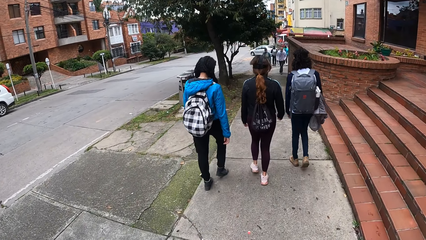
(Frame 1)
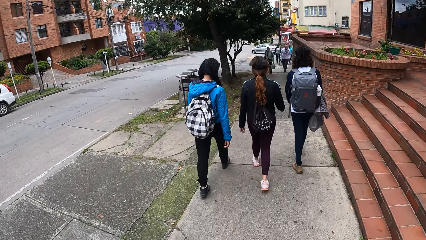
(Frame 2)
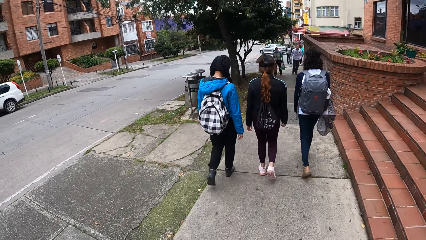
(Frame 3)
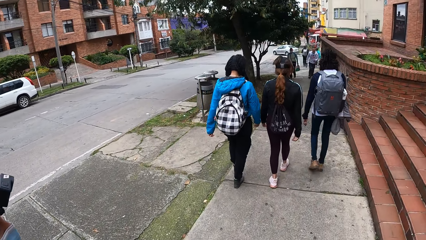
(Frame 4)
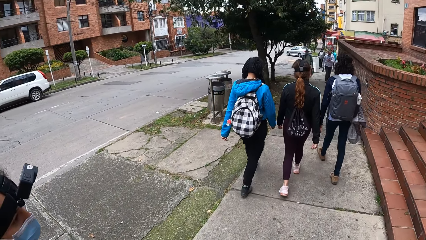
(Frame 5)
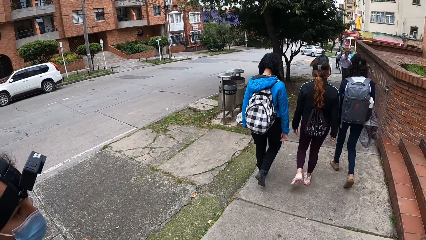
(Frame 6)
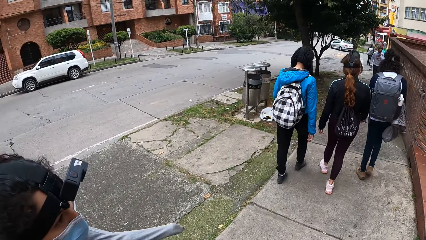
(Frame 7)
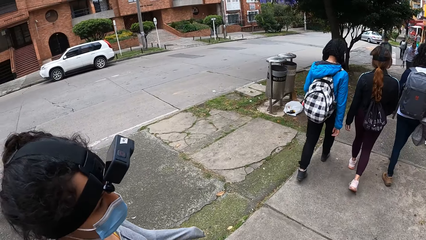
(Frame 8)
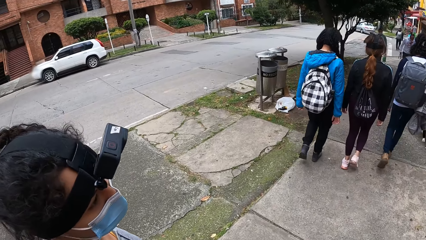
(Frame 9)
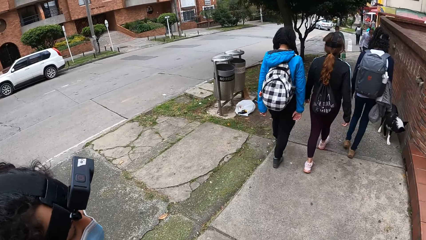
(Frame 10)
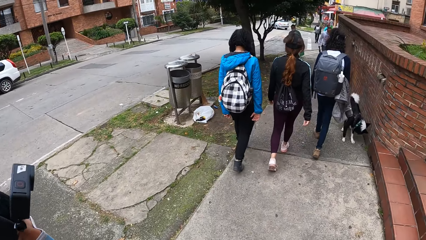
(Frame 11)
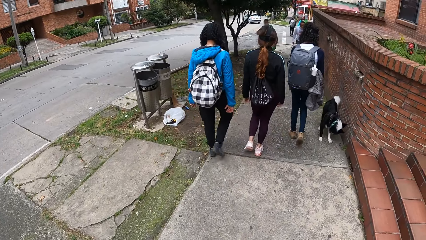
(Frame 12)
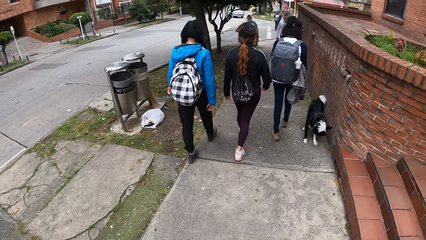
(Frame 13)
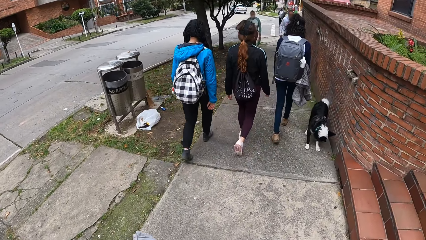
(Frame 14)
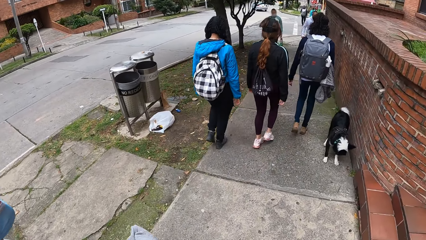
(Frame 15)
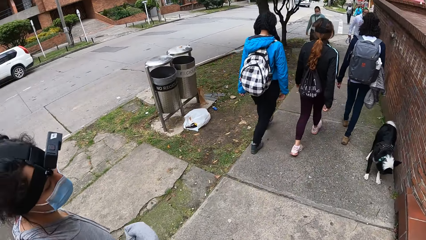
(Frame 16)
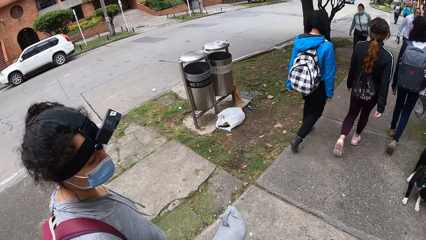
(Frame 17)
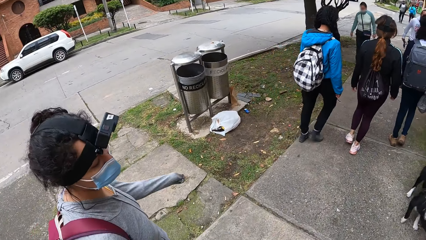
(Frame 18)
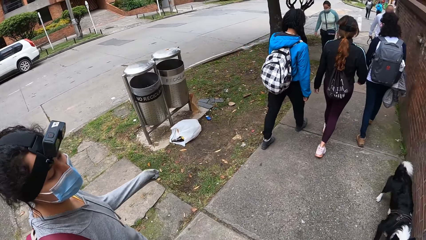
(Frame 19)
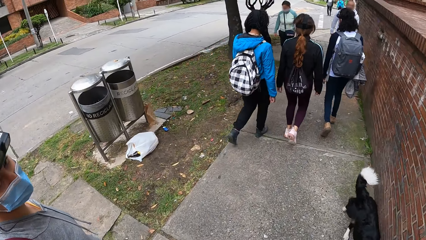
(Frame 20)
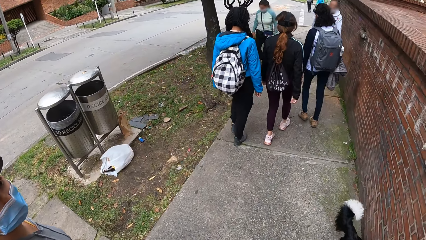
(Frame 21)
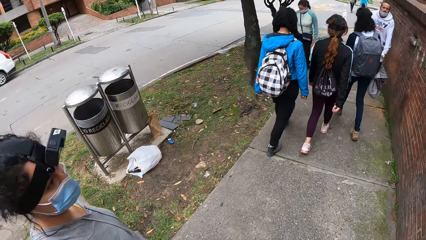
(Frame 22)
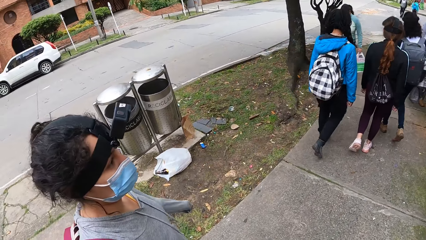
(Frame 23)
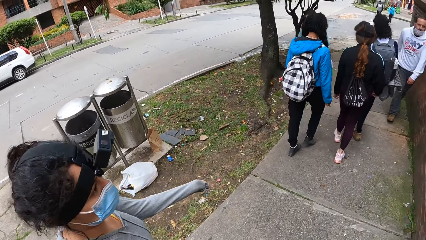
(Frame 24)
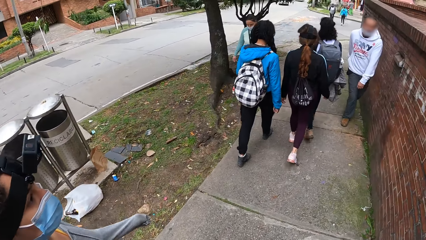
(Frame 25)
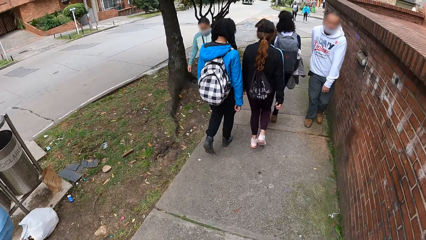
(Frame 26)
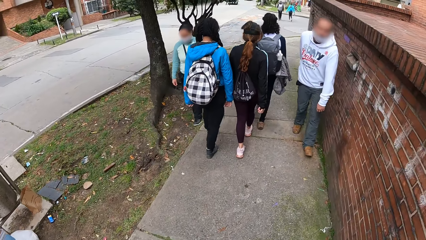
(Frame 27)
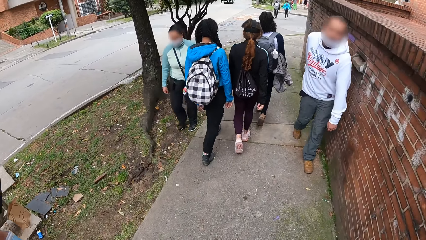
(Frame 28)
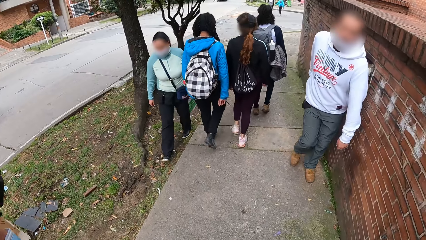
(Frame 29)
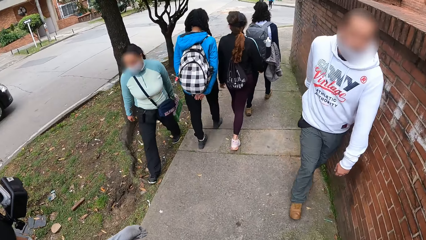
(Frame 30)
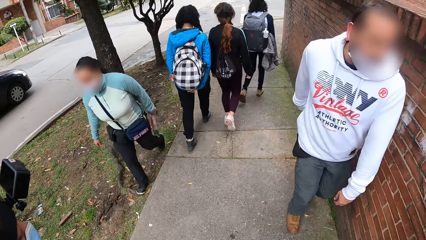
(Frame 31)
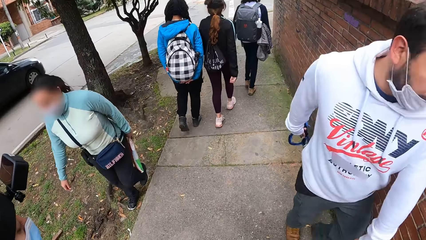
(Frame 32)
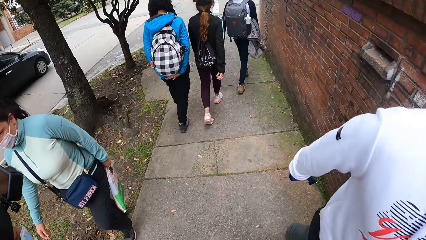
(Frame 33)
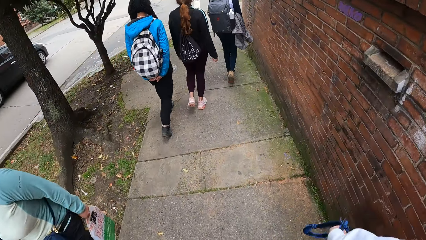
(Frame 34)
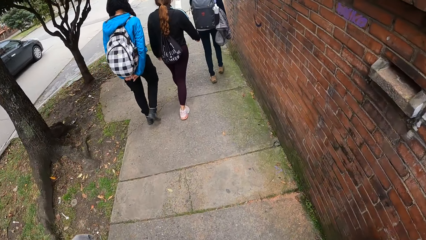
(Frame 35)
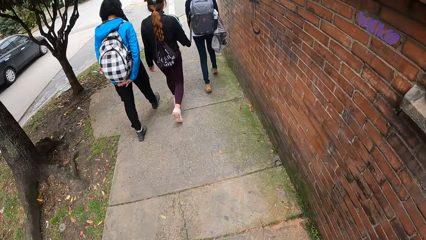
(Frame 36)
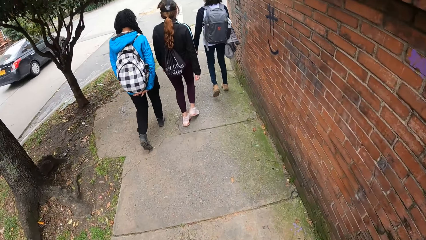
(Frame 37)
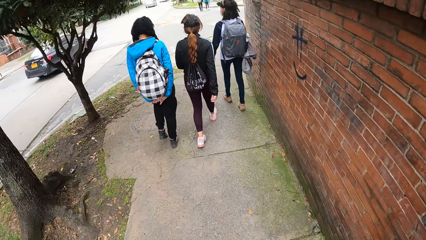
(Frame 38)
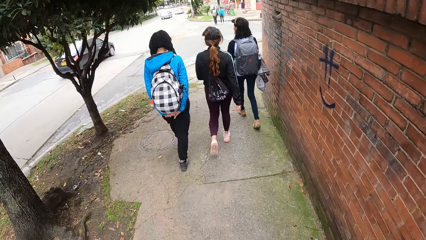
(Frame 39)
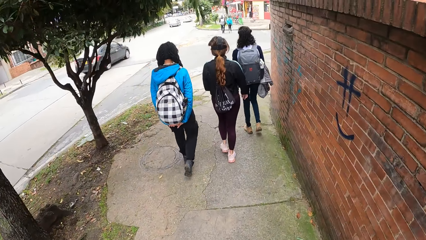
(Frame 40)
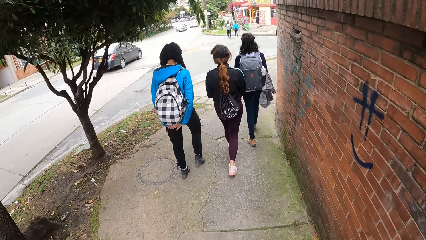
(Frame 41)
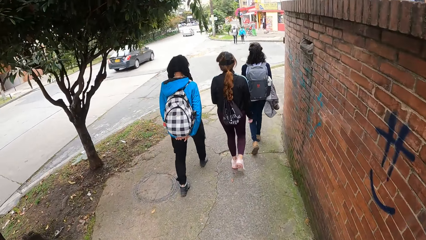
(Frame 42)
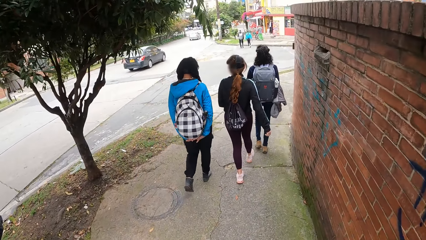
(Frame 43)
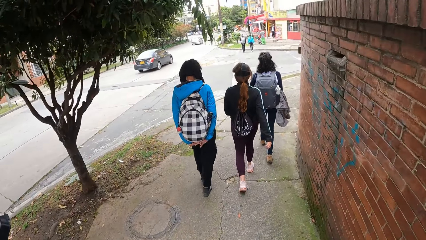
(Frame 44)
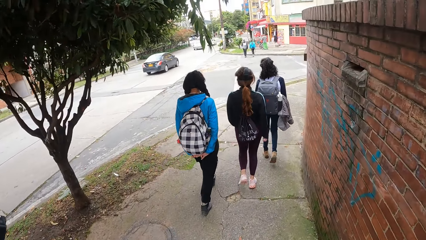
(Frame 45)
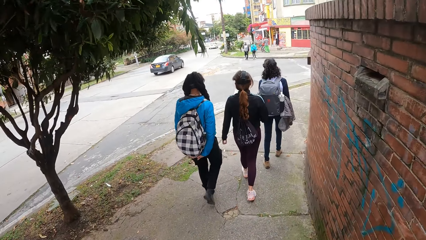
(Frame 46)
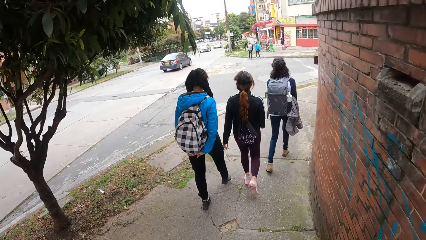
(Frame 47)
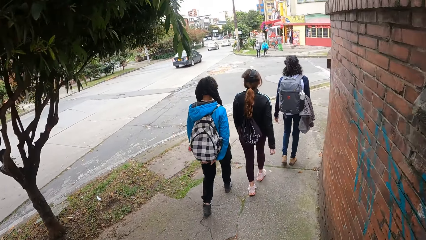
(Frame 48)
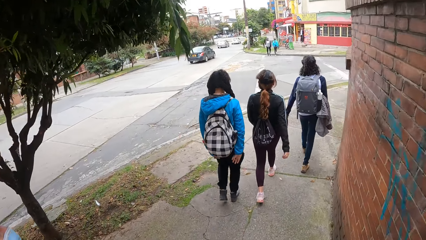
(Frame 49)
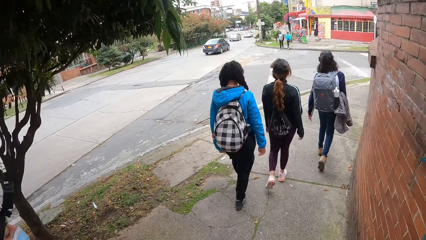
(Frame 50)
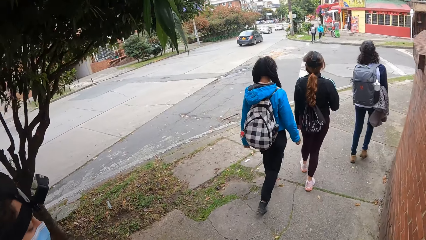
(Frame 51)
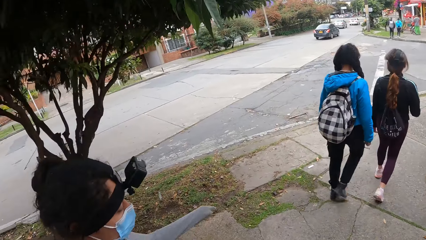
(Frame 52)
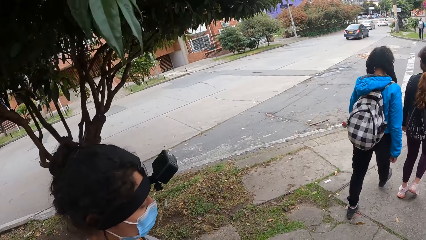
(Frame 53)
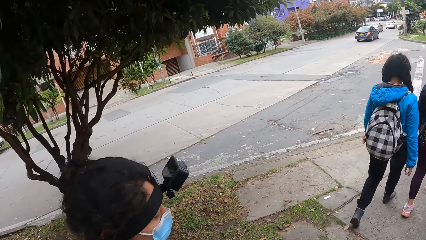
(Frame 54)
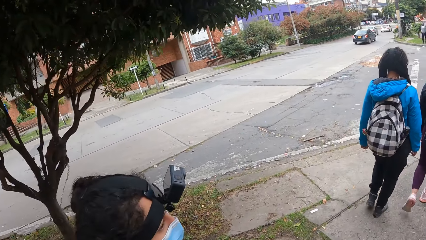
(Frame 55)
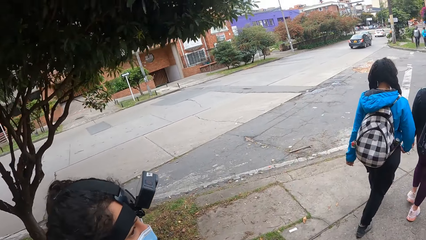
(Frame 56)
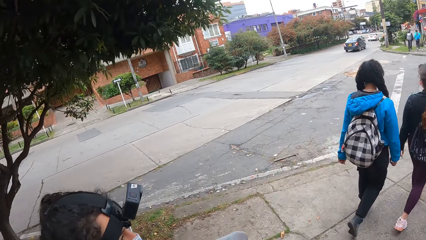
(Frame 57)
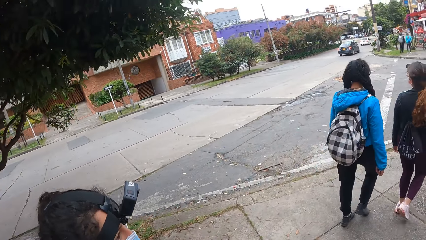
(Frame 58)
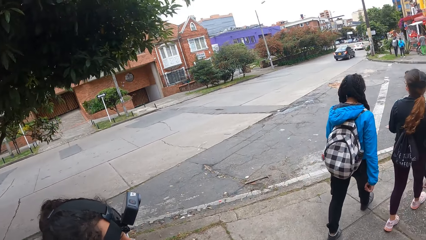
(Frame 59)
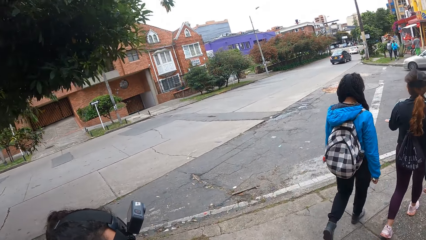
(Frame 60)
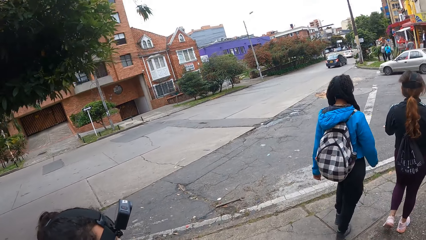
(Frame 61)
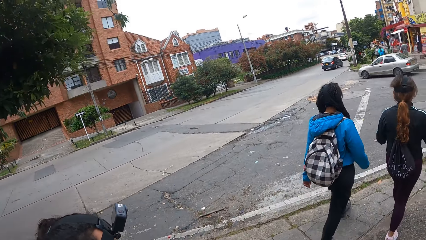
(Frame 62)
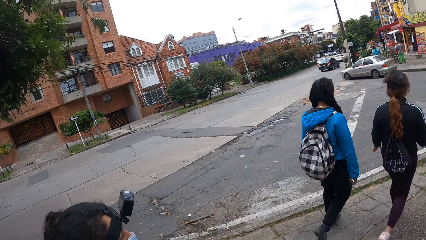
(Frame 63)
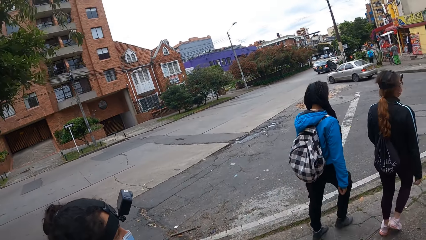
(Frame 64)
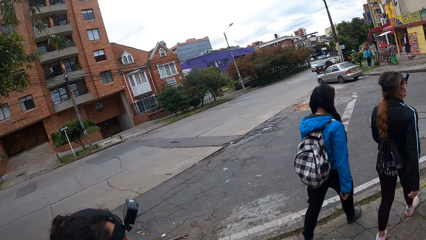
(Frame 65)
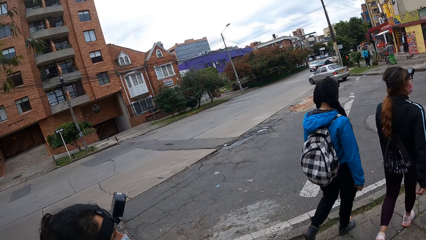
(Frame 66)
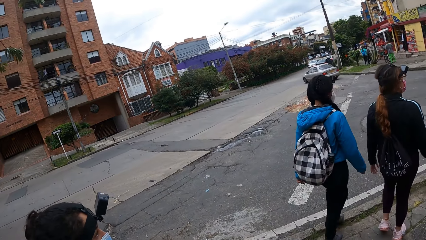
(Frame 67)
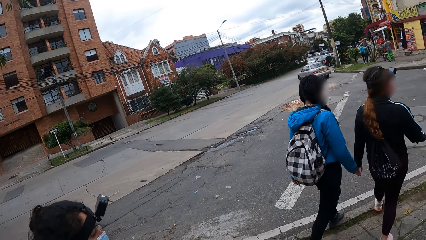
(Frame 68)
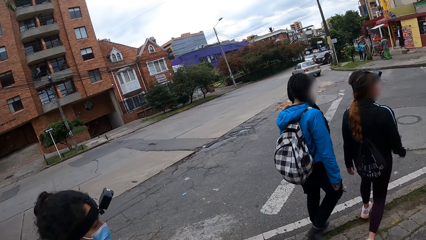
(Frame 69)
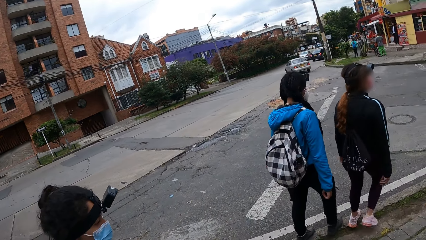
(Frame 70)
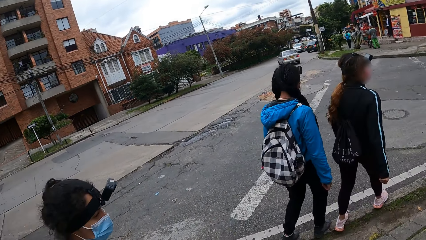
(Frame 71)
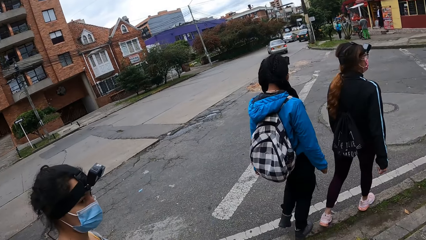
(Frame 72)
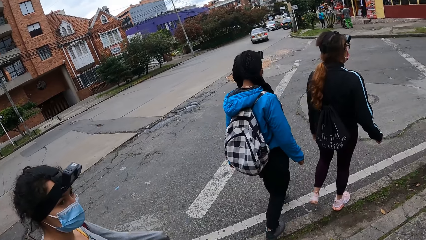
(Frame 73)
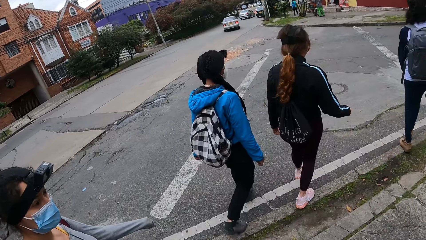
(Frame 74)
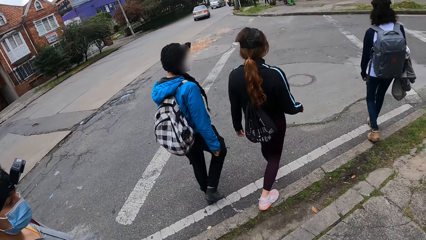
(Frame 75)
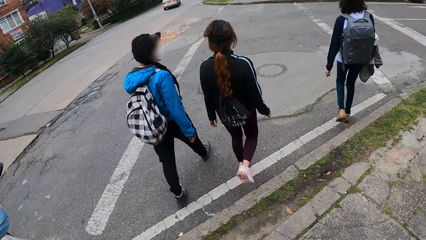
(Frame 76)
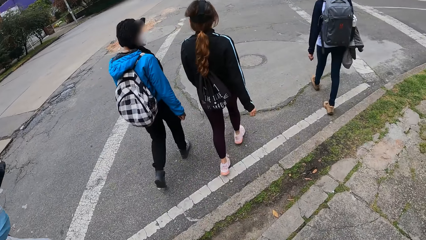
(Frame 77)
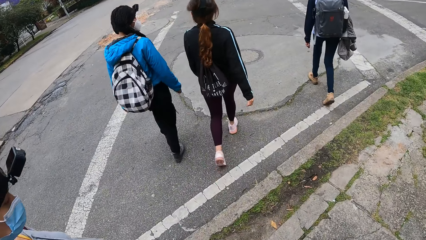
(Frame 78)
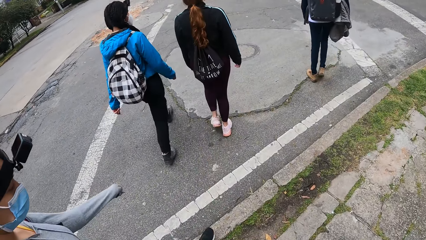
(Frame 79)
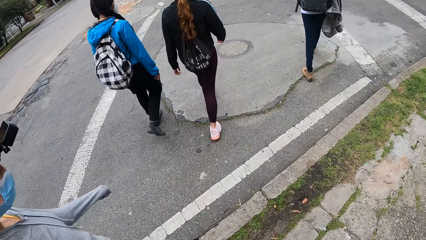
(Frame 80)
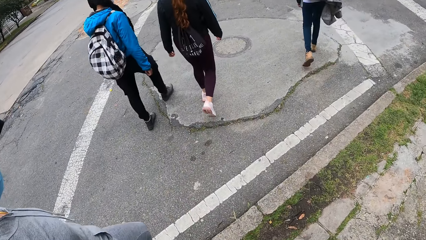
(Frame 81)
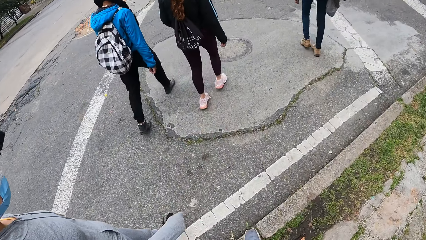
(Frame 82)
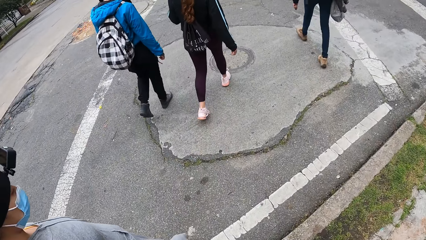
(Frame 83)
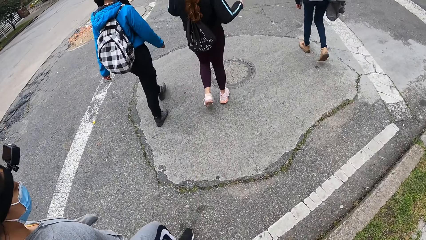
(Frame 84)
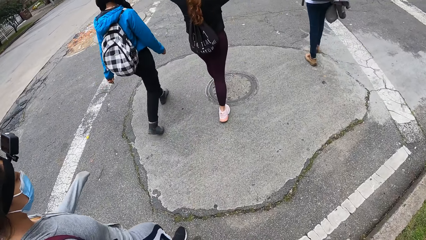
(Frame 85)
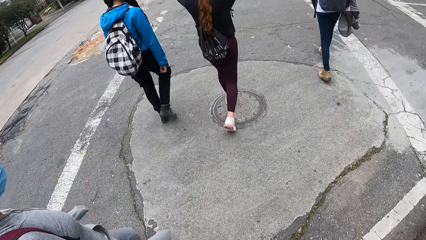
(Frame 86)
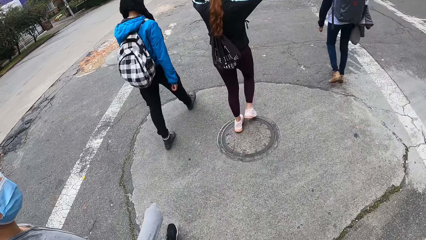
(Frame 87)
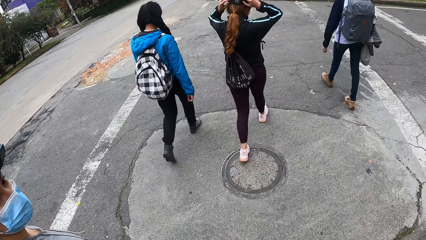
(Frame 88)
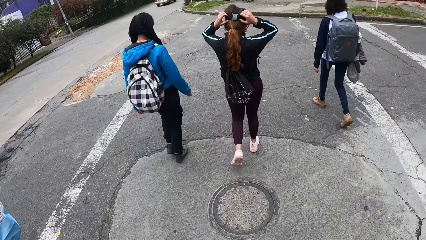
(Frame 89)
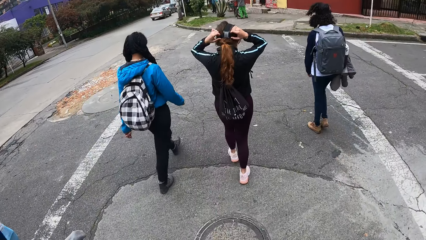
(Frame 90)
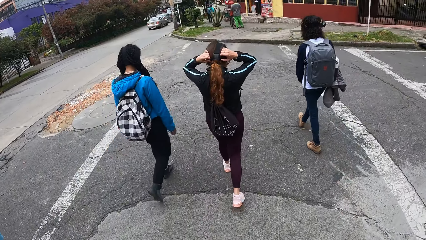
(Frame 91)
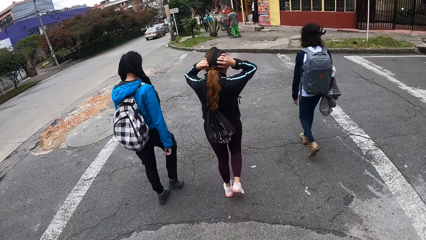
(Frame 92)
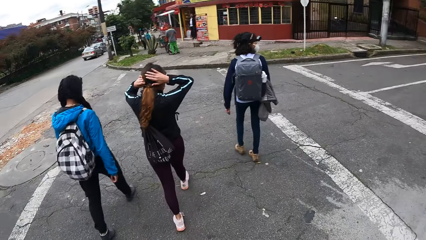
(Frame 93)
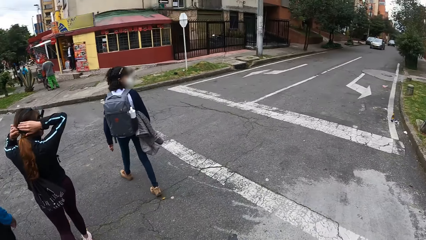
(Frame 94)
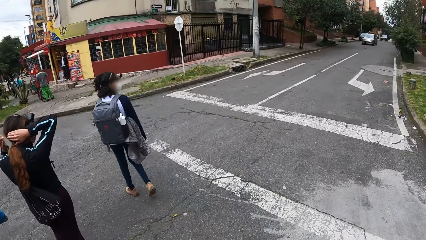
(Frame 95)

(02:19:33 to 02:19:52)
A woman converses with the camera wearer. The camera wearer looks at the woman. A black car drives past the camera wearer. The camera wearer walks along the road with the woman and converses with the woman. Another woman crosses a road with a third woman and a fourth woman. The camera wearer crosses the road with a fifth woman. The third woman adjusts a camera on her head with both hands. A sixth woman walks on the street.
